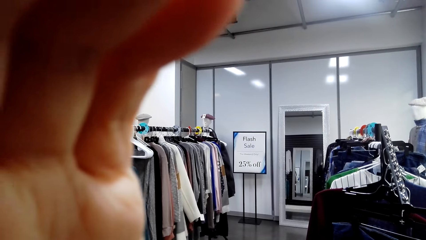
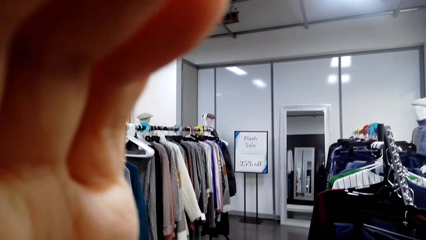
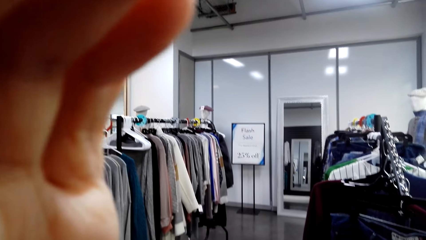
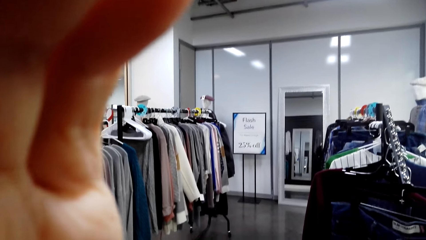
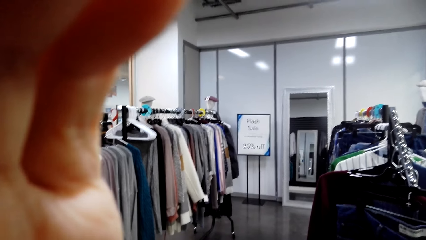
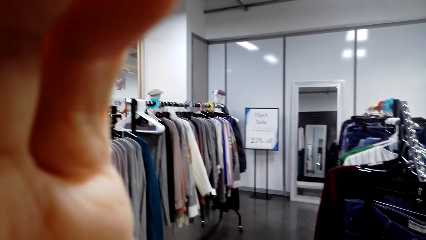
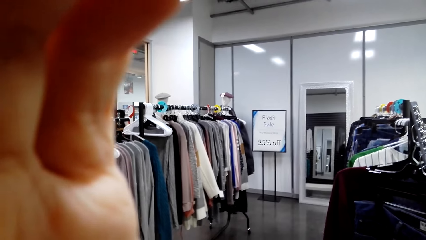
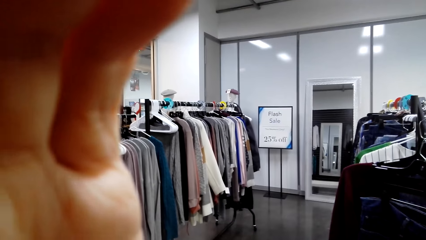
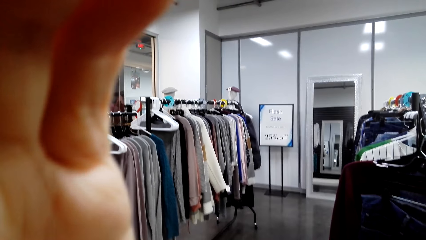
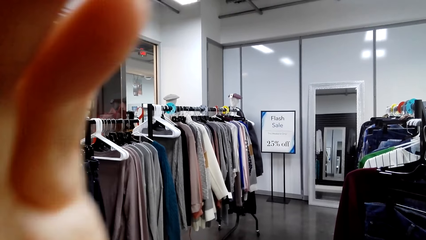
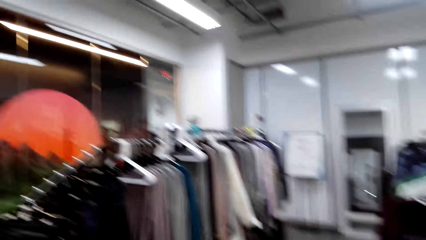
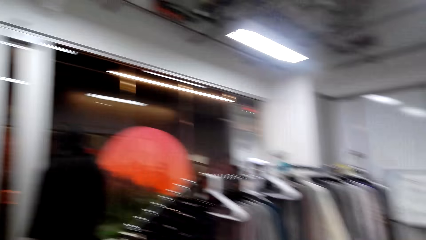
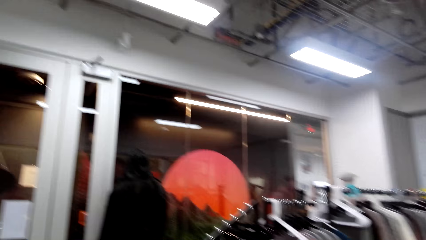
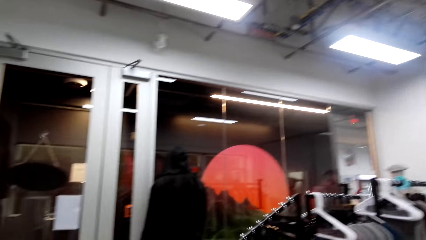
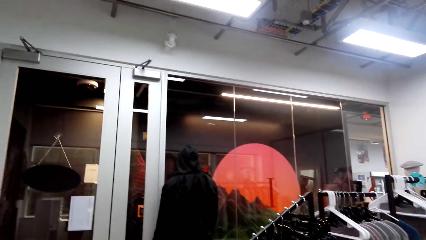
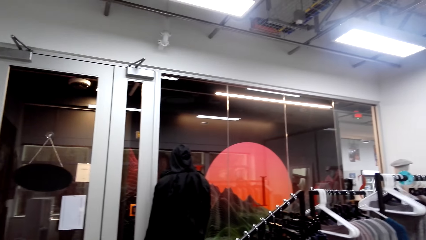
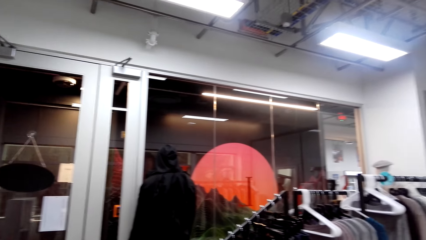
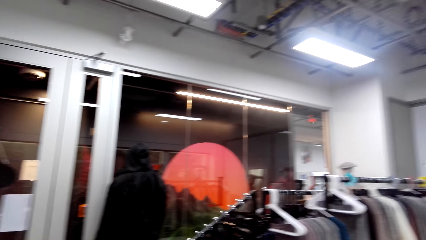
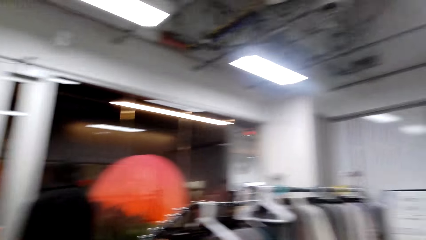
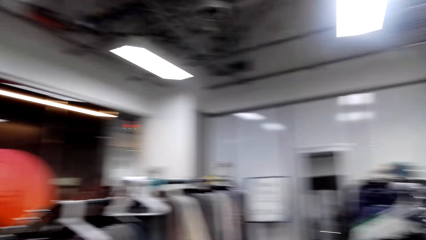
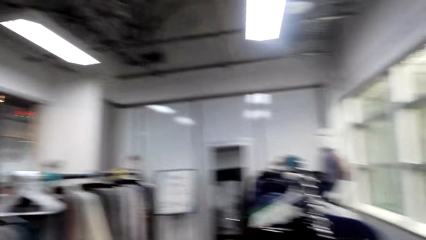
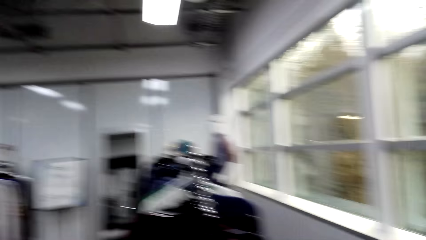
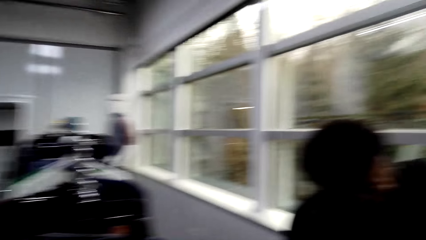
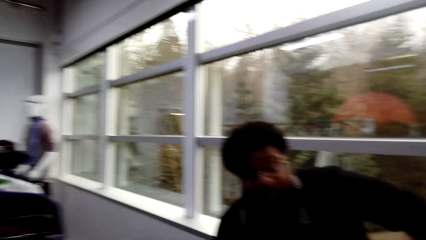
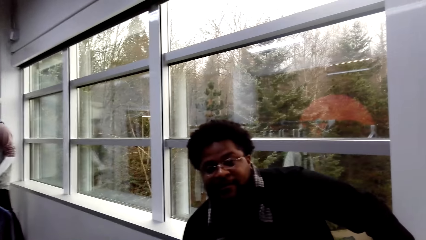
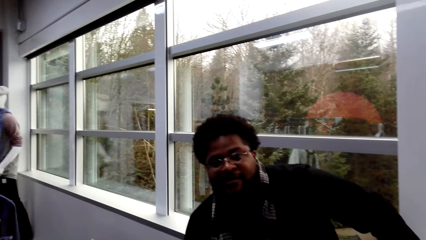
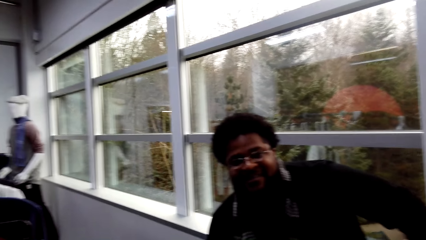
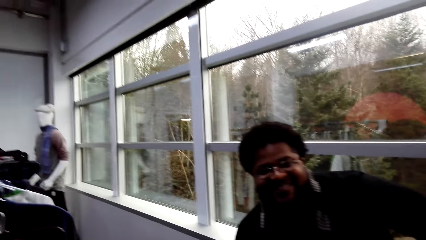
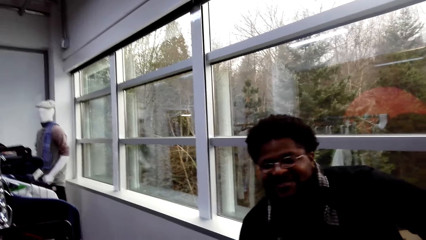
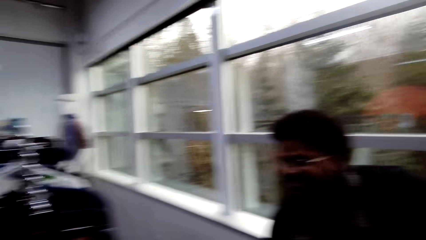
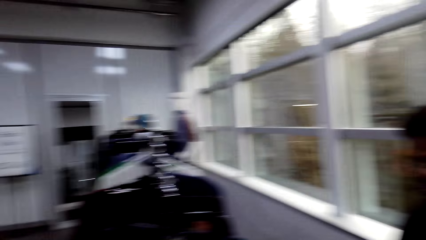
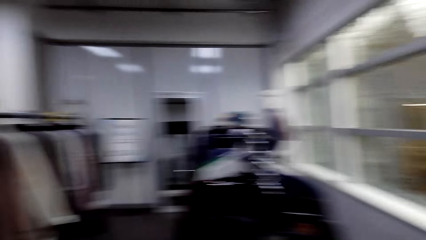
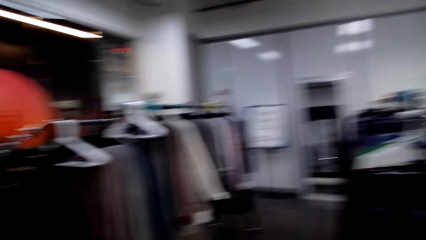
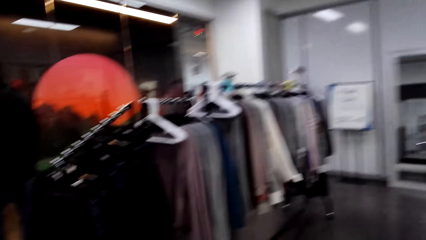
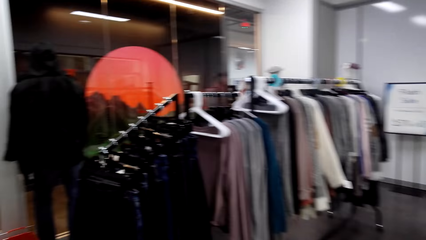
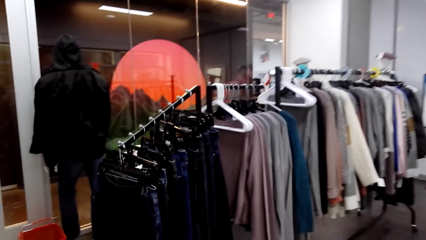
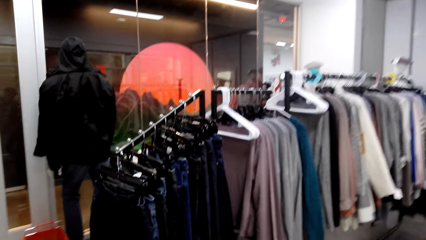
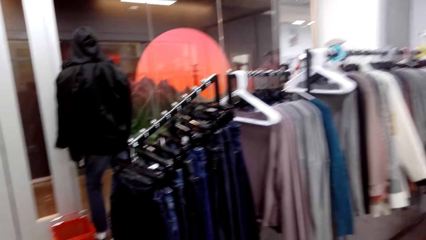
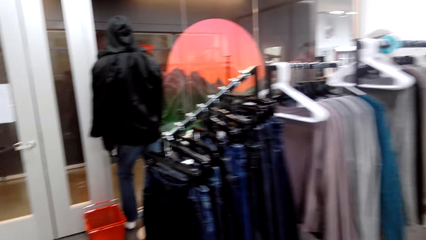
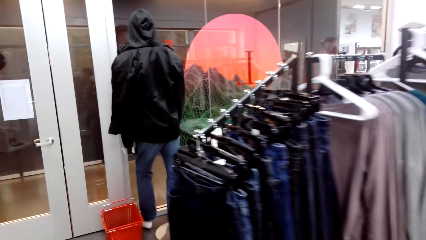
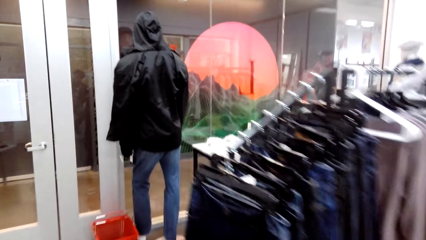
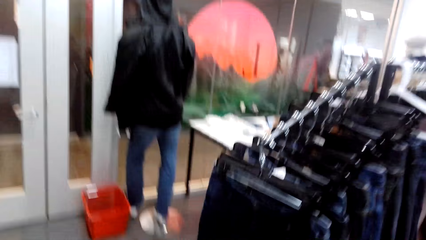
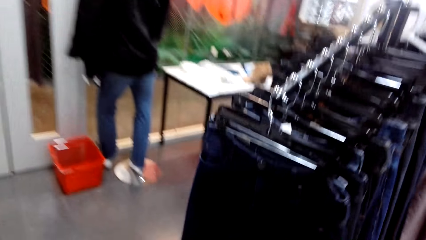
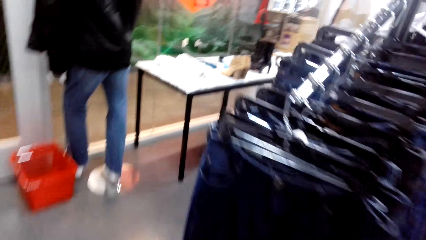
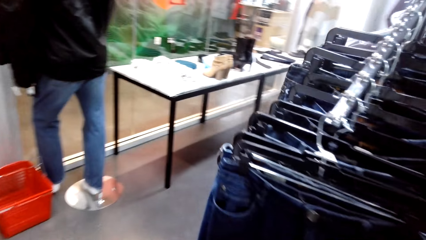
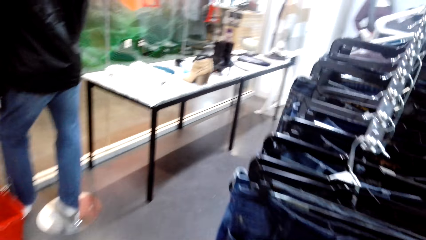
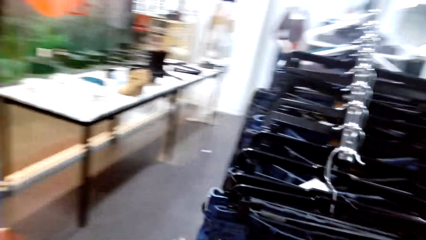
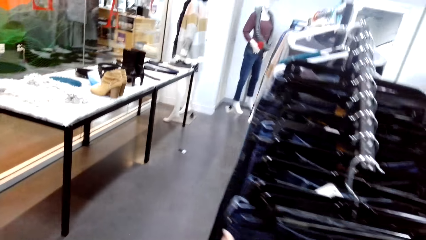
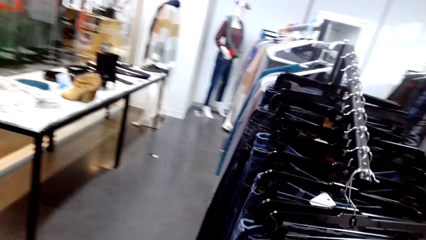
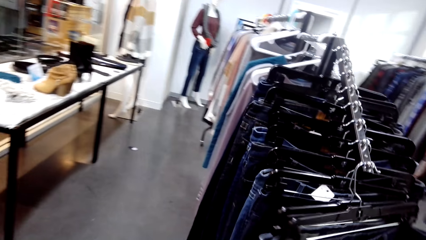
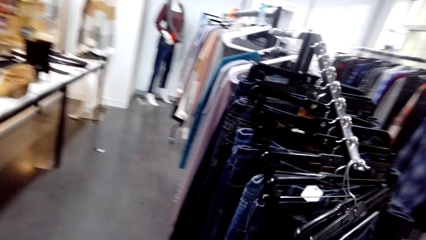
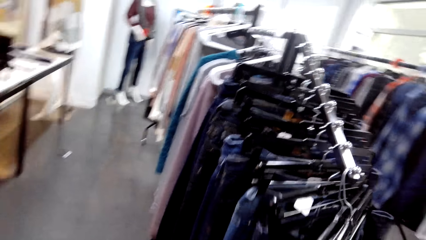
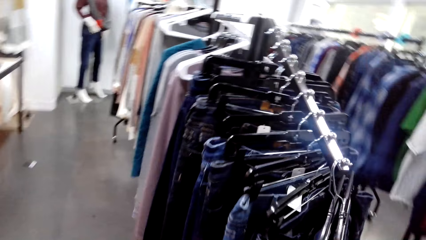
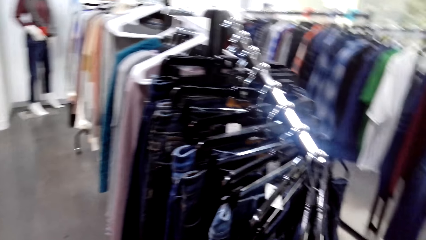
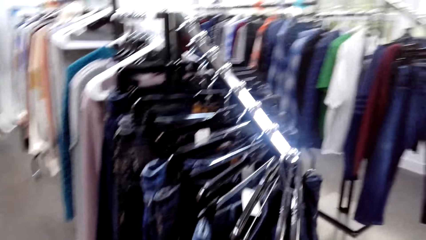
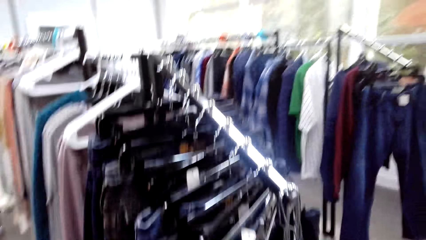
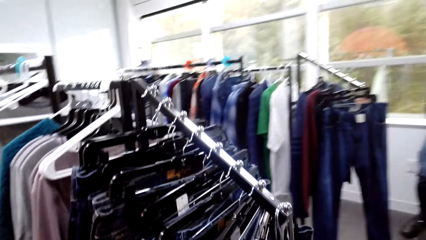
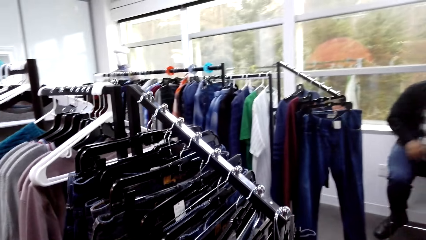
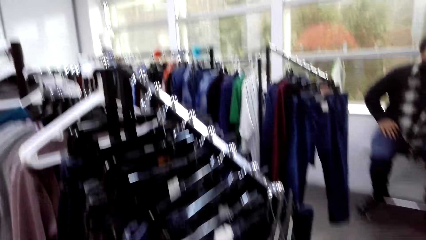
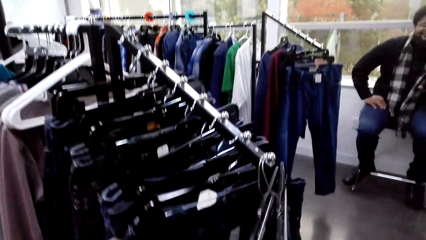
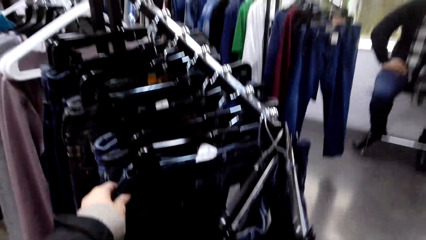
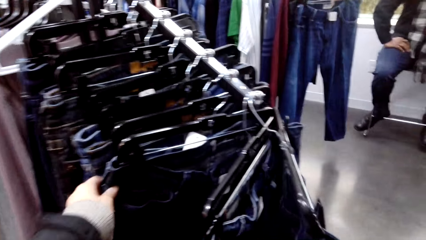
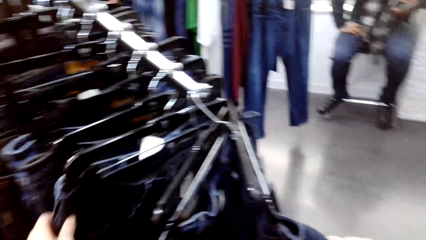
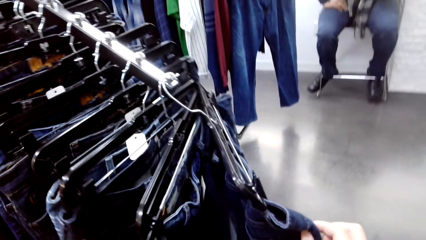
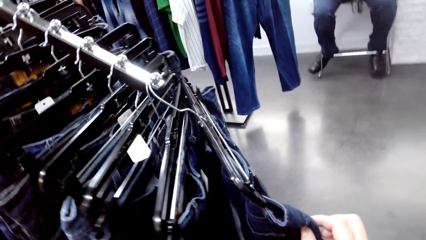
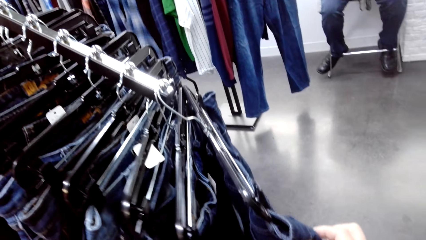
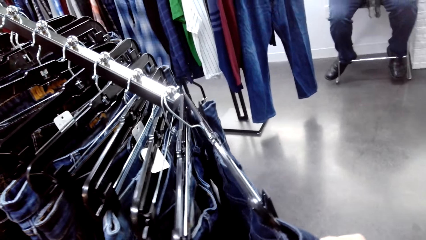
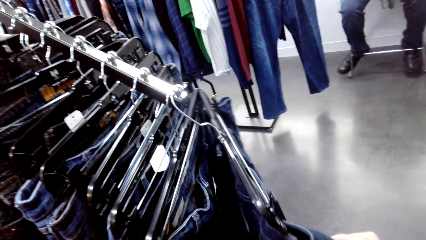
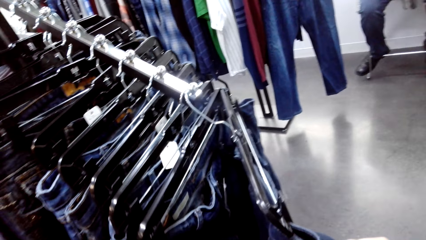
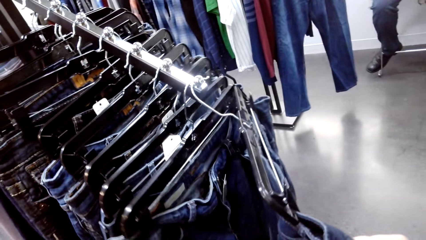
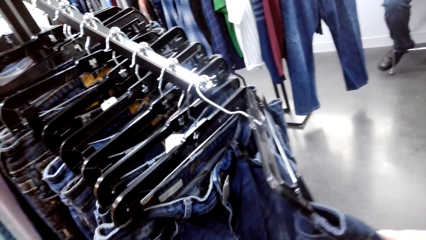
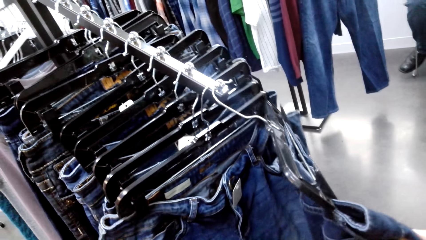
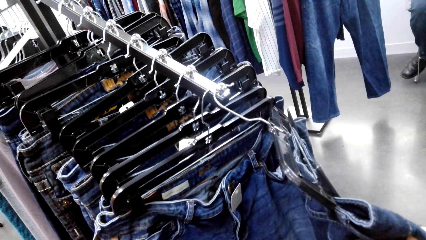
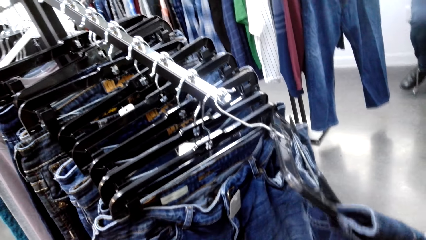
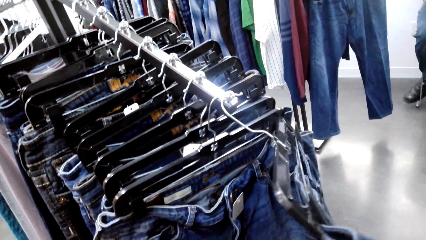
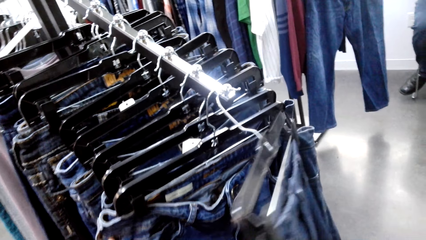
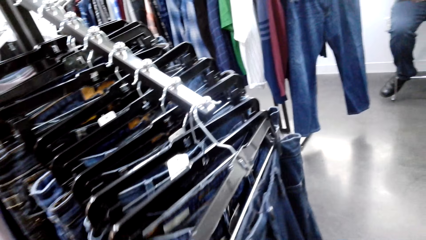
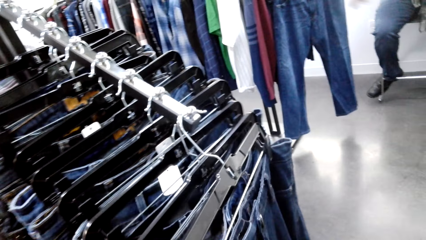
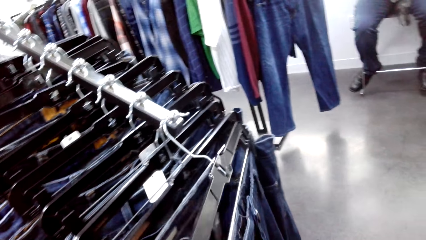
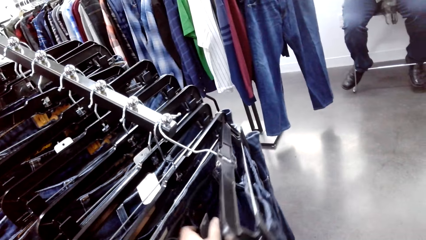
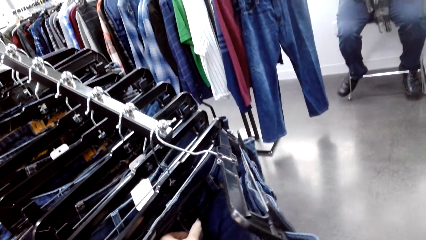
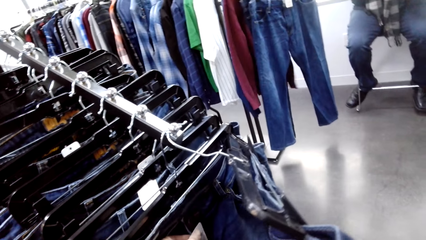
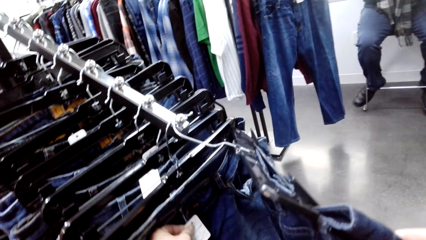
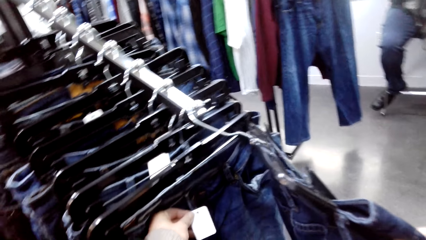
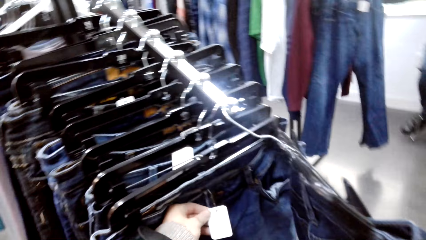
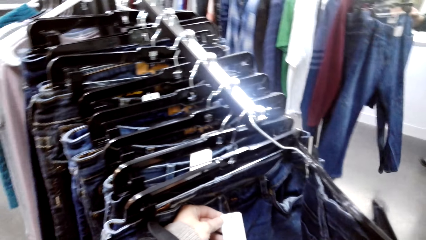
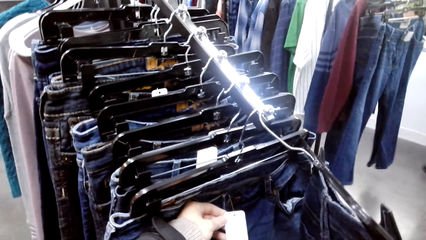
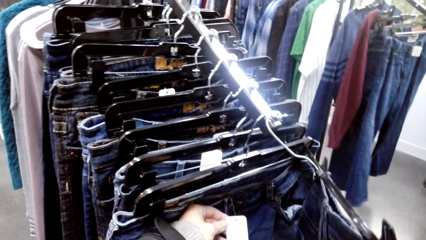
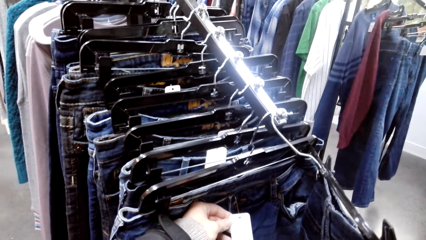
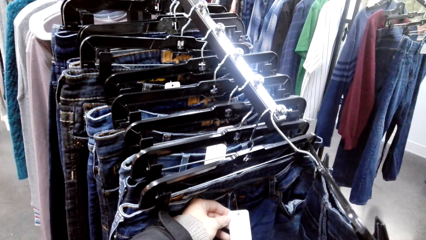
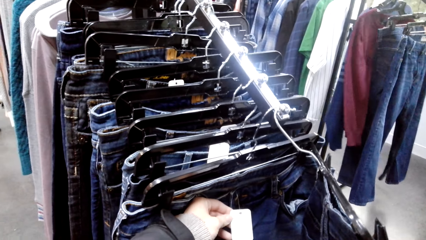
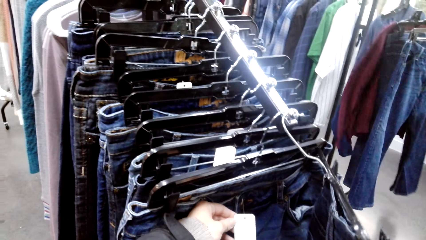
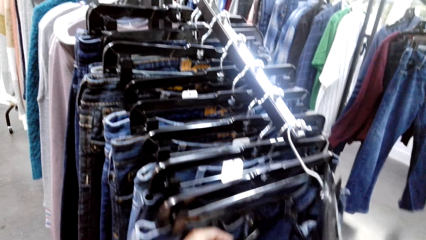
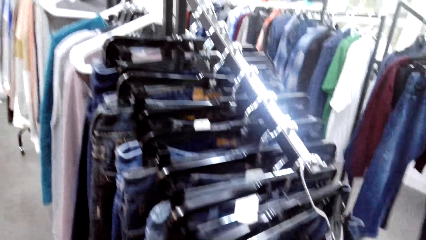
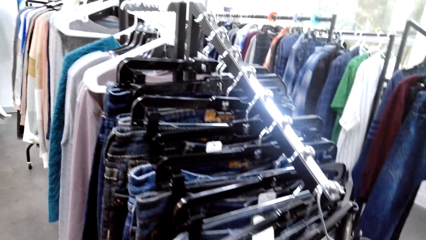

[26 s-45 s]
The camera wearer adjusts the camera. They converse with a person. They look around. They move. They touch trousers. They hold clothes in the clothes hanger.
